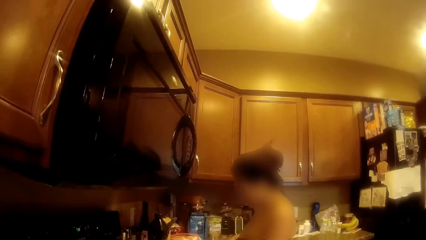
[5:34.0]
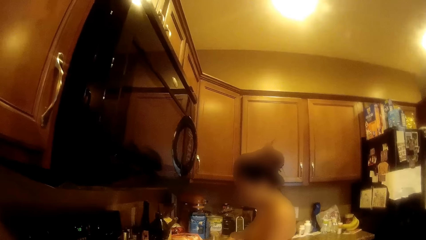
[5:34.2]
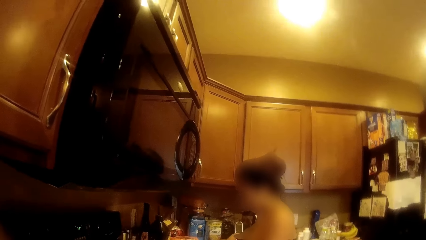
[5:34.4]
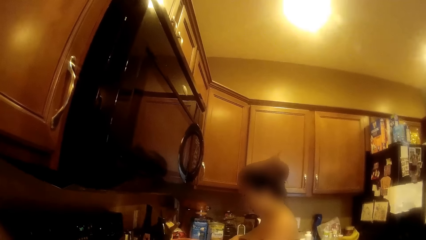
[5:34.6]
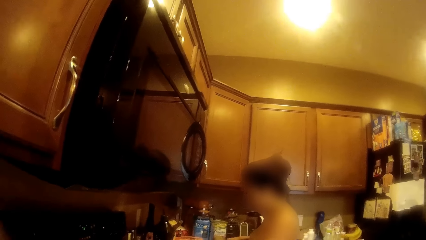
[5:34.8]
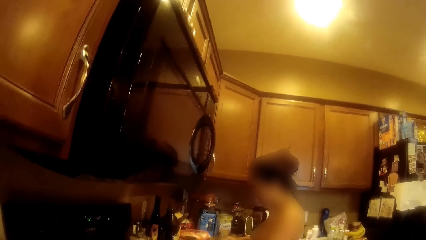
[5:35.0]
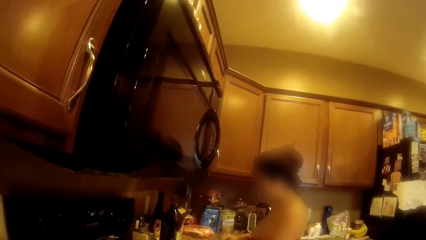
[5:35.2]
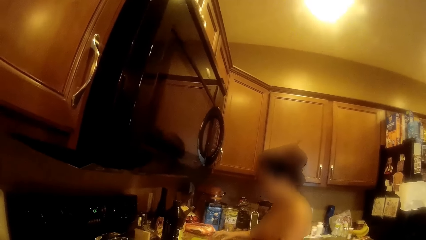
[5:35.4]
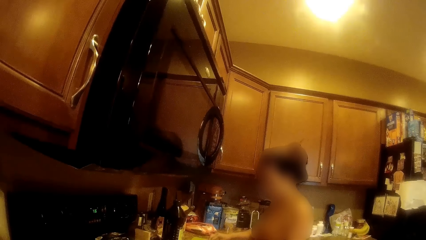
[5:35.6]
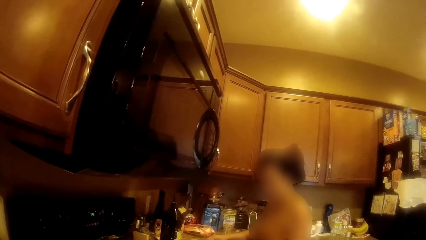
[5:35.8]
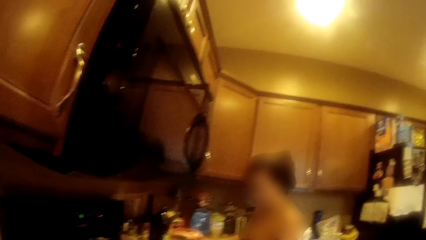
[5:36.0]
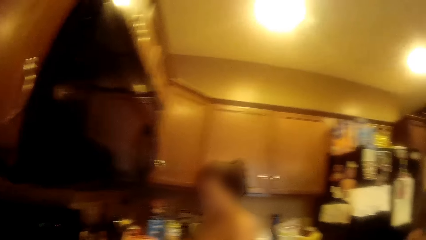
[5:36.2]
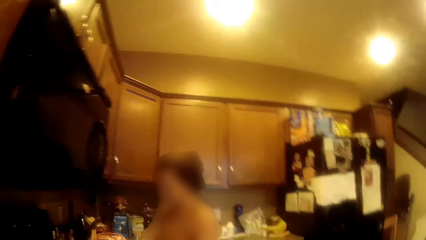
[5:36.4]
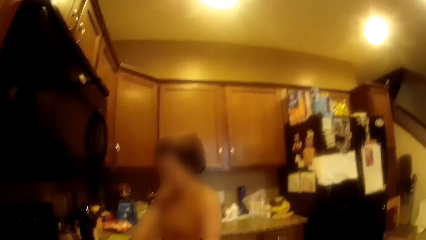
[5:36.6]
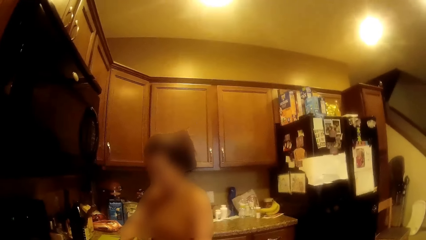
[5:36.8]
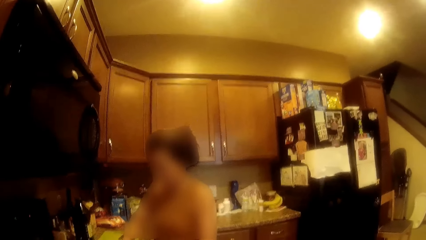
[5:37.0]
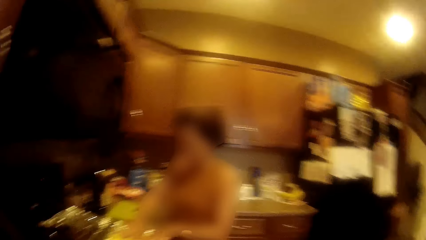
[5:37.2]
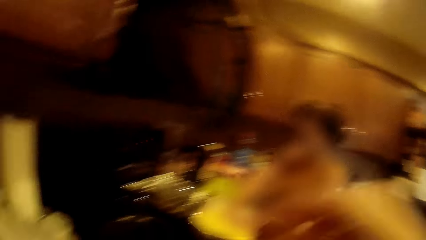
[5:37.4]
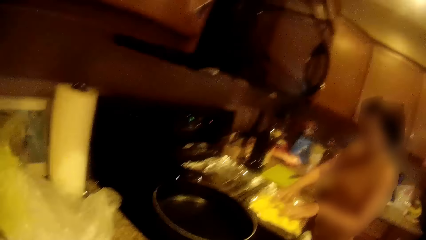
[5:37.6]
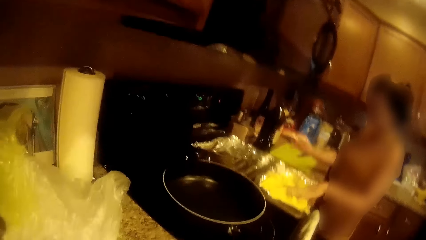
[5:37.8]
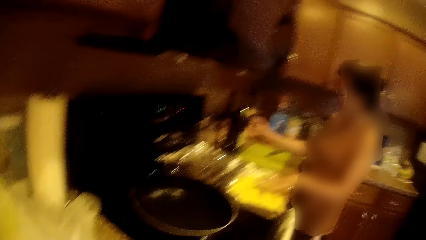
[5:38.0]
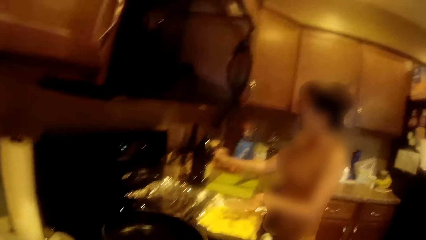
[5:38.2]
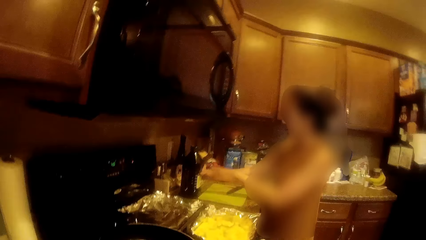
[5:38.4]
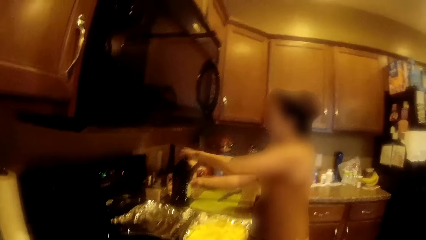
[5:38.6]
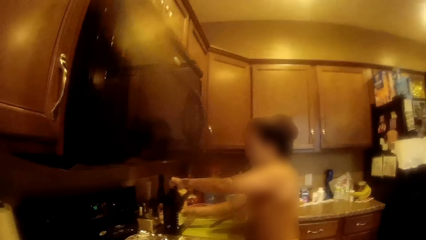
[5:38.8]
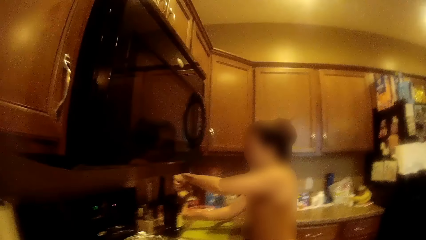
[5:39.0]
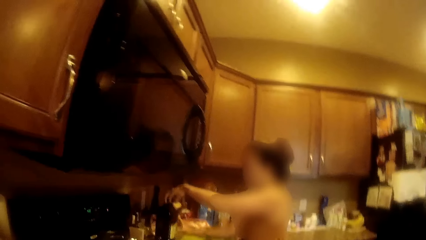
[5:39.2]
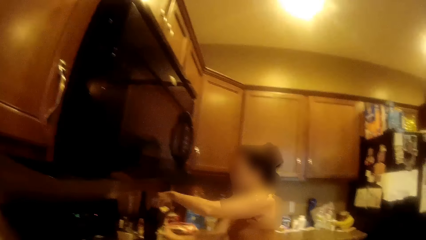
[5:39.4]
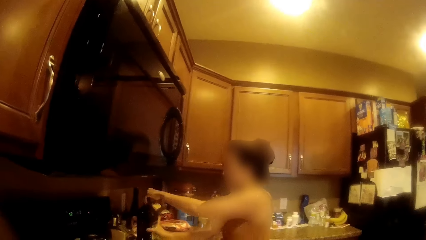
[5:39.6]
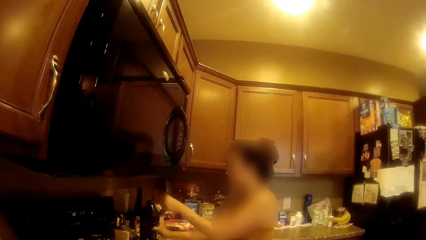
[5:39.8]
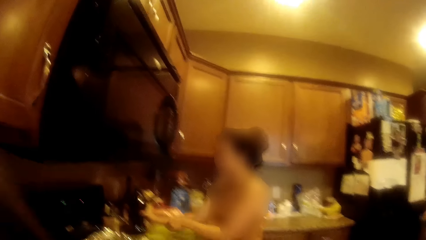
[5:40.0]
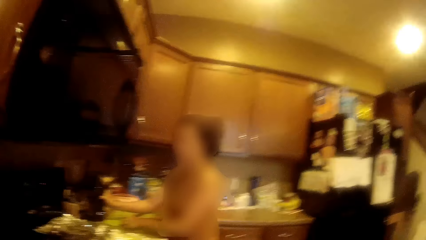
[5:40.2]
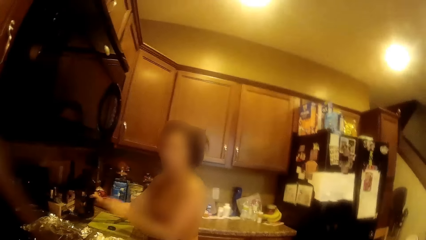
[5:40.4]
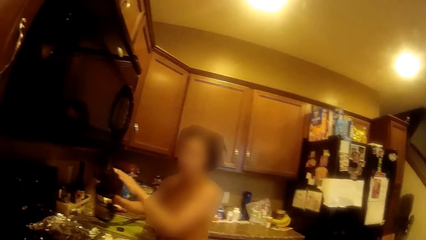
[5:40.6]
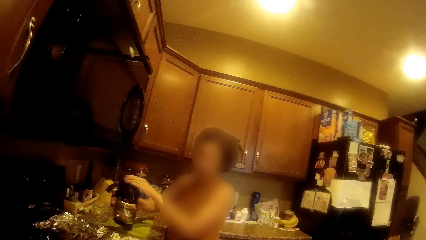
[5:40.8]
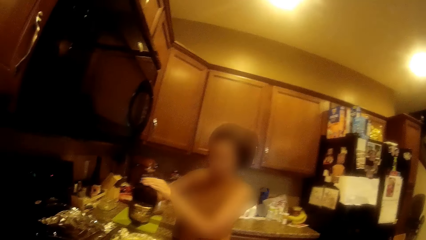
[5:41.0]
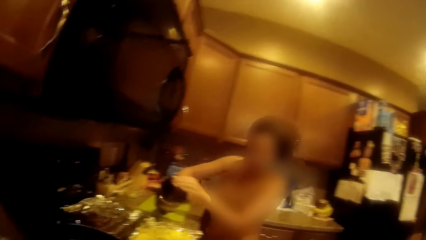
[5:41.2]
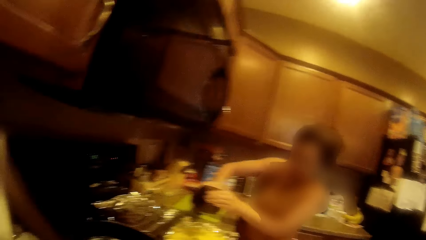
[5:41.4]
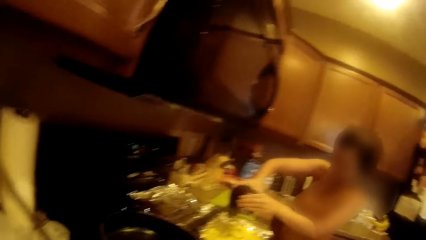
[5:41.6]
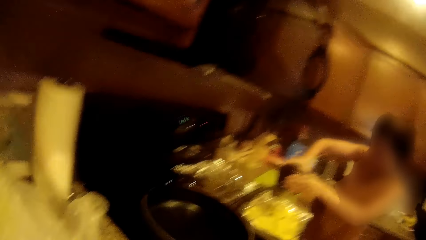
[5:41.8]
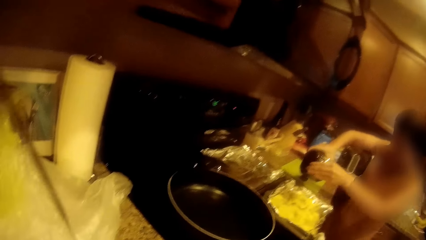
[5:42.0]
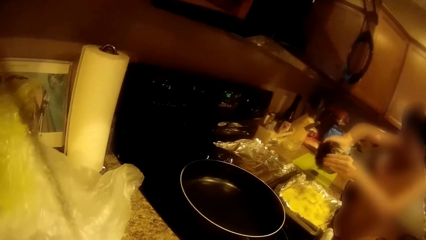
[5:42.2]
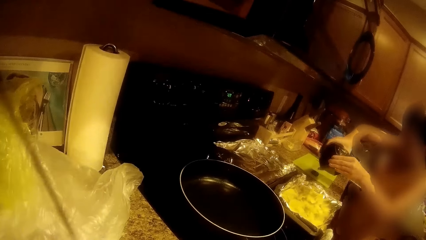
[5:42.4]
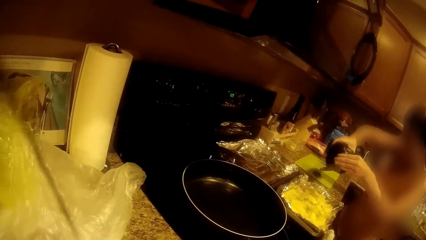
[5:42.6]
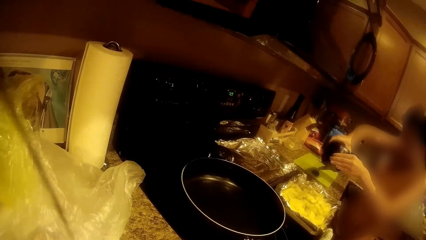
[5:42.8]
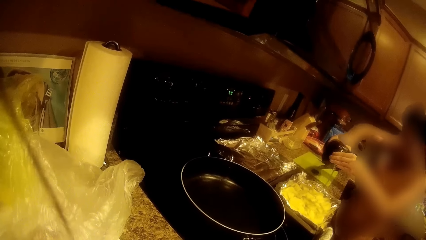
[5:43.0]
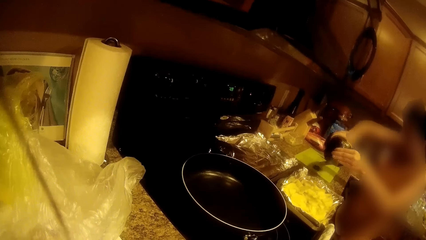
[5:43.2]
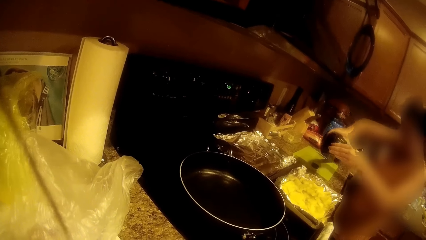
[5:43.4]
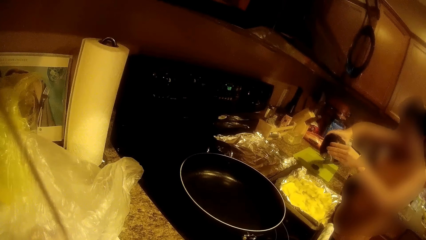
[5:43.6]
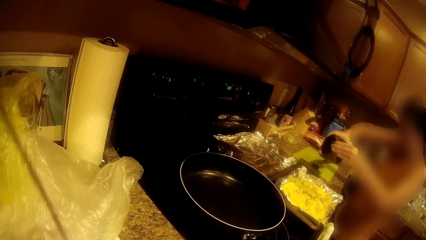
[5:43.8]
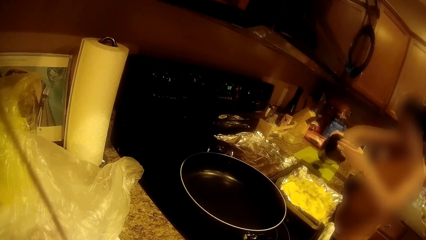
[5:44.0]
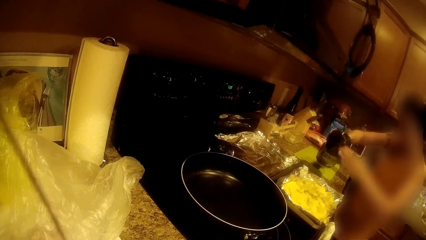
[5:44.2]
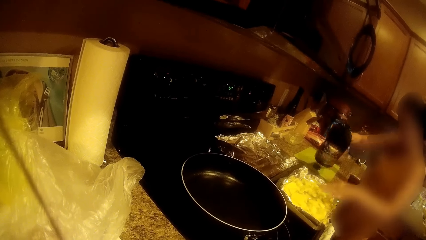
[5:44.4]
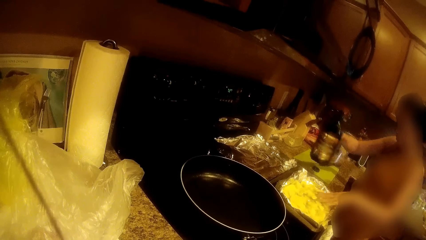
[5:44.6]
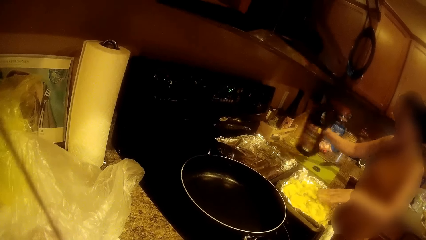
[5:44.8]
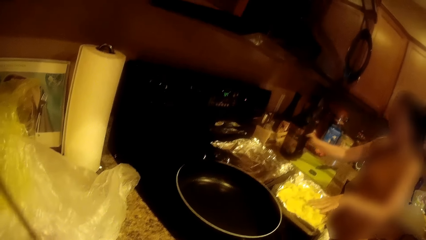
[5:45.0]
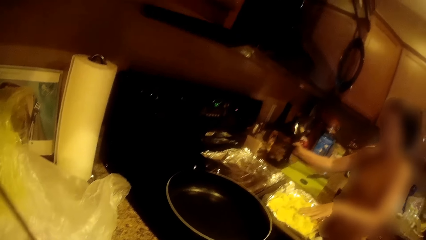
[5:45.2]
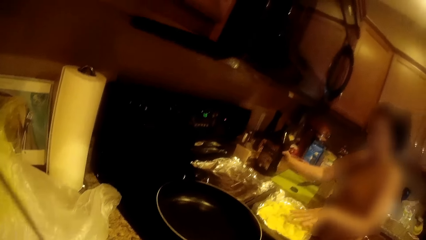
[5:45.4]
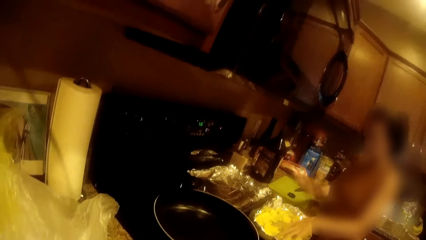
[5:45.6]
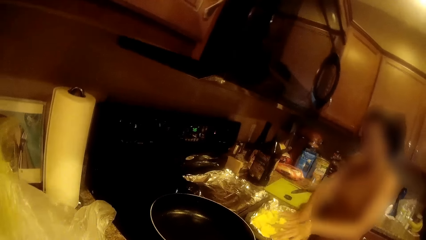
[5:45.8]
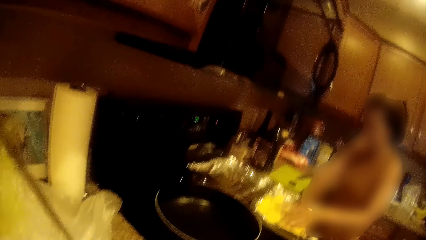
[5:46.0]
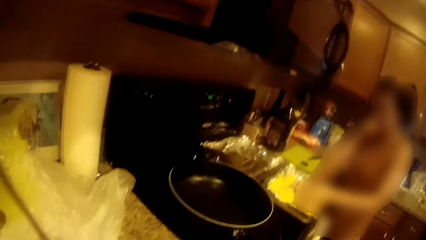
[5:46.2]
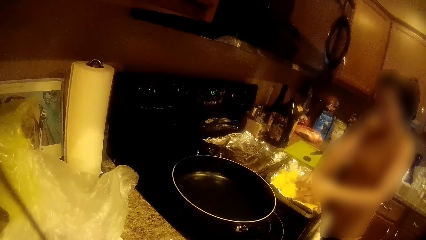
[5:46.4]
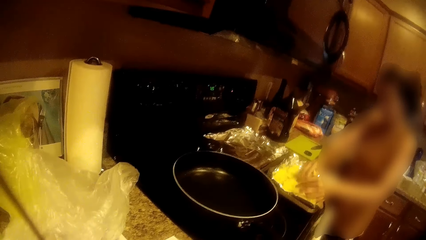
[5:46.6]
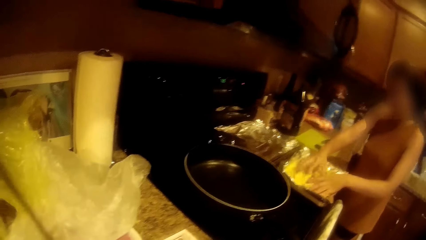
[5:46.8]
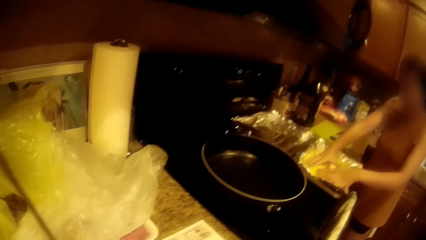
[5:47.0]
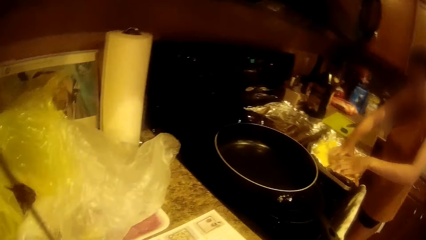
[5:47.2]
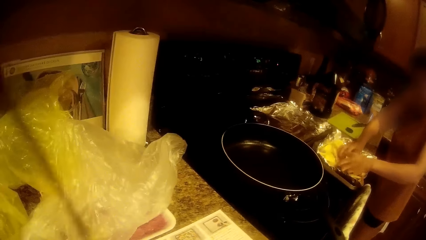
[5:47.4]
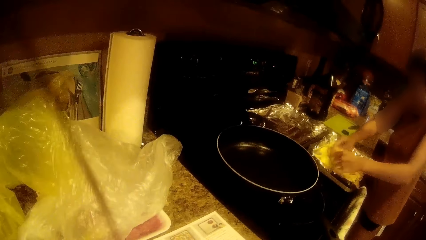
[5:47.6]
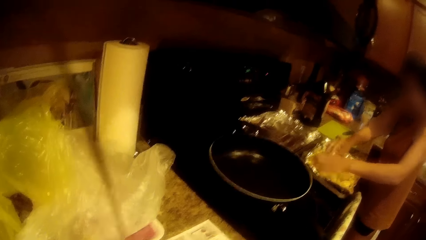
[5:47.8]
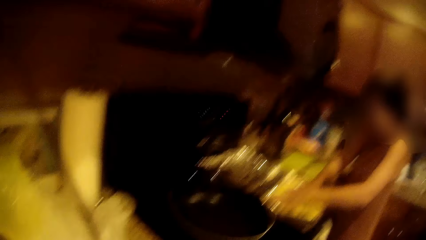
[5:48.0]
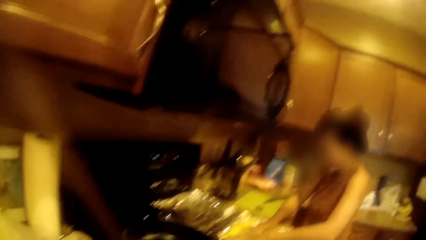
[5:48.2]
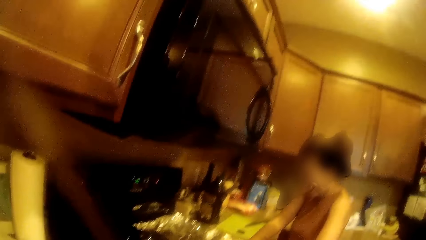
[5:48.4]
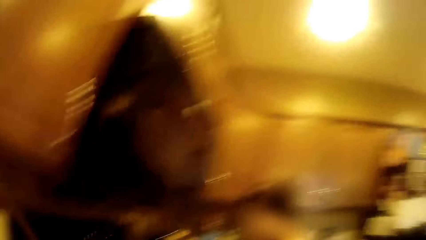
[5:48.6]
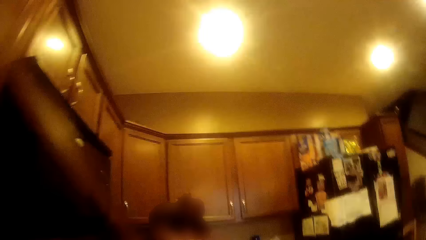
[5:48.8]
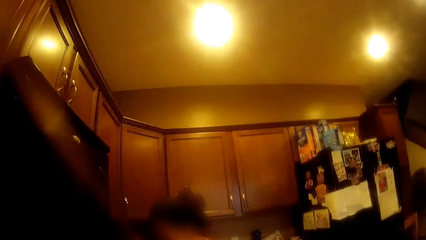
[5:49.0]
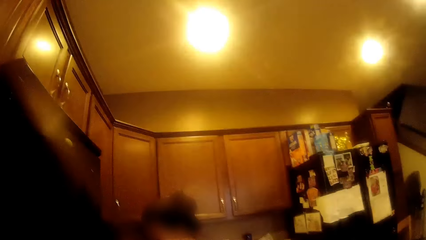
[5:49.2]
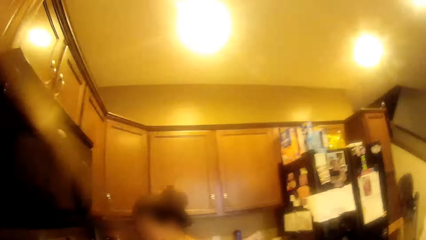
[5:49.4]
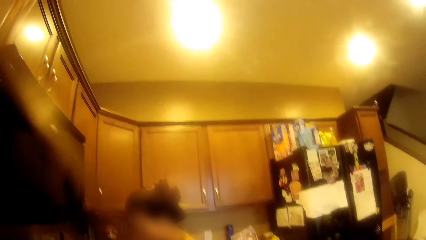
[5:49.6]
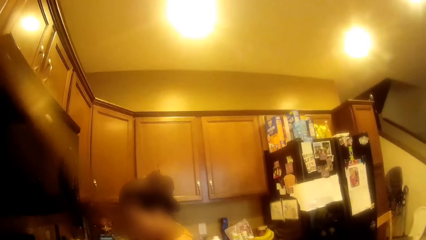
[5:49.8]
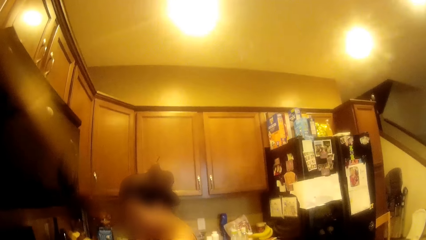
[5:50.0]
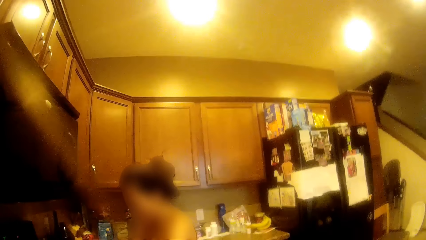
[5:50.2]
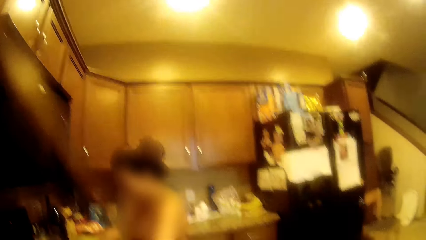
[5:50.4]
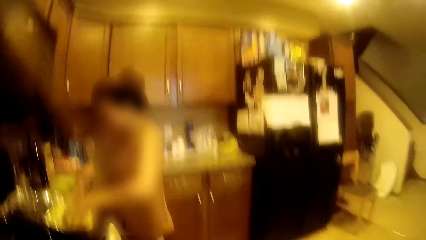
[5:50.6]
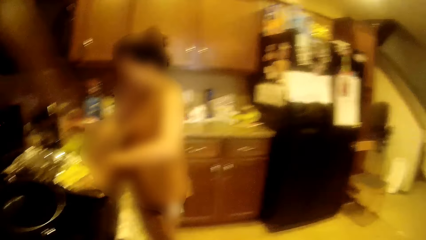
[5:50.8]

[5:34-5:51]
The woman arranges the Irish potatoes inside the aluminium with her hands. The woman puts something on the foil. The woman opens a cover of a cooking oil bottle with her left hand. The woman lifts up the cooking oil bottle from the table with her right hand and drops the cover on the table with her left hand. The woman puts something on the foil. The woman pours some cooking oil on the Irish potatoes in the aluminium foil. The woman drops the cooking oil bottle on the table with her right hand. The woman mixes the Irish potatoes with the cooking oil.
